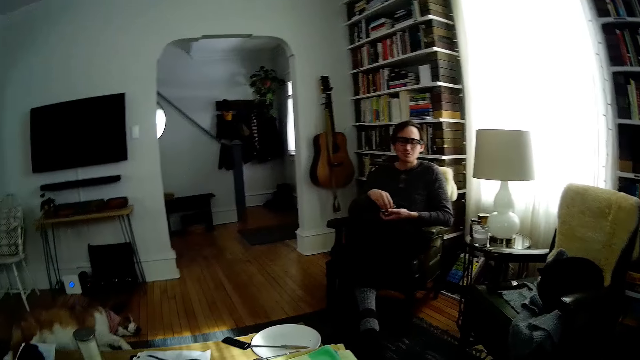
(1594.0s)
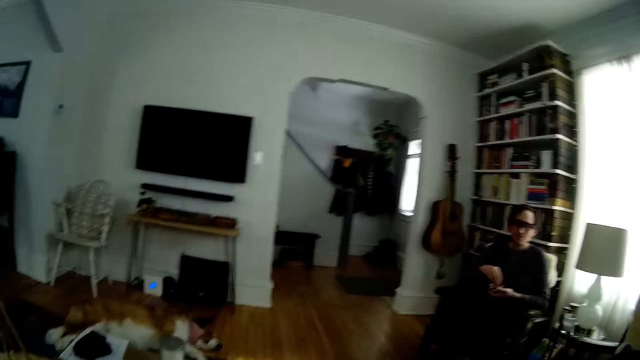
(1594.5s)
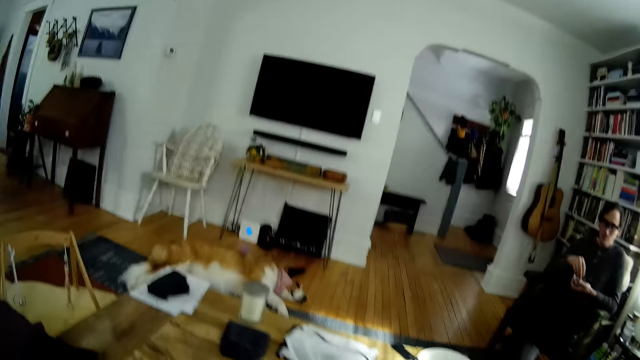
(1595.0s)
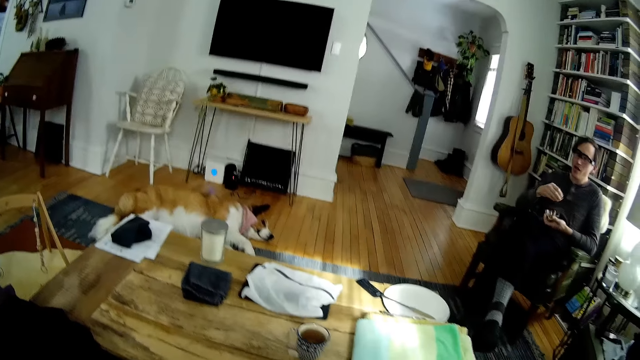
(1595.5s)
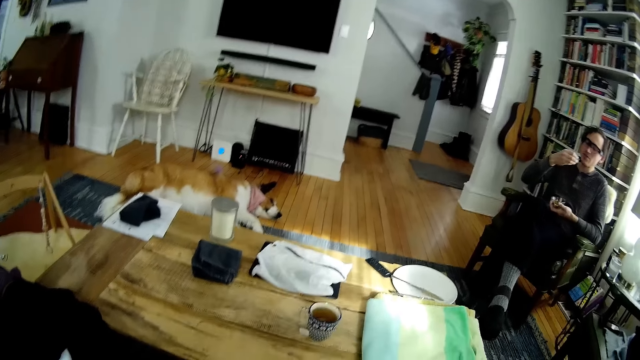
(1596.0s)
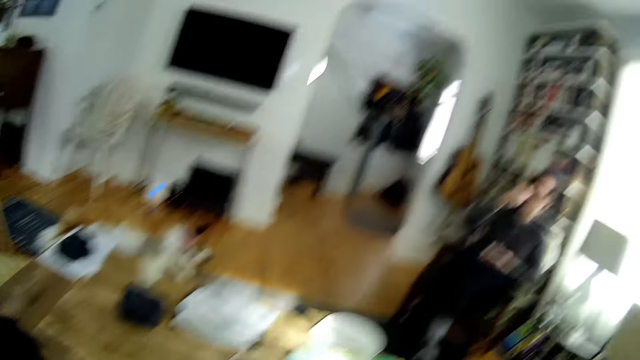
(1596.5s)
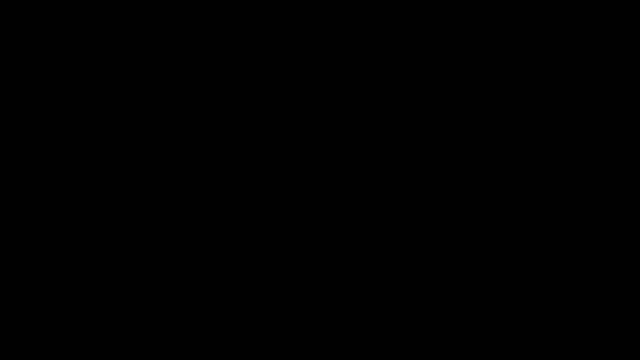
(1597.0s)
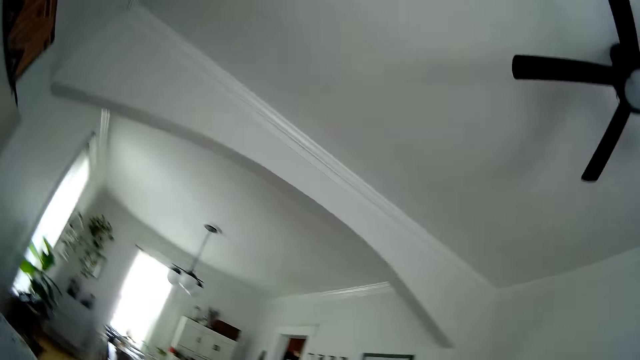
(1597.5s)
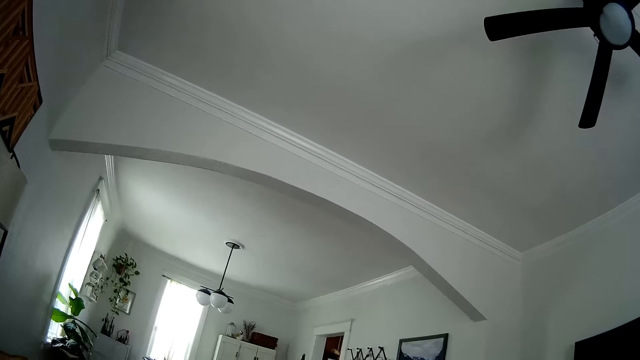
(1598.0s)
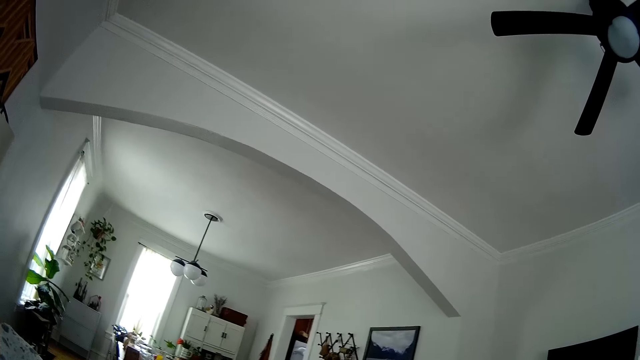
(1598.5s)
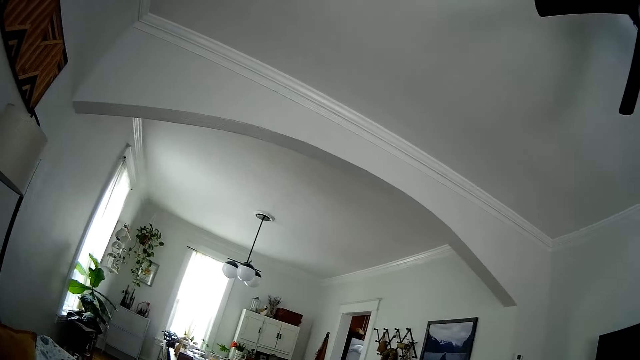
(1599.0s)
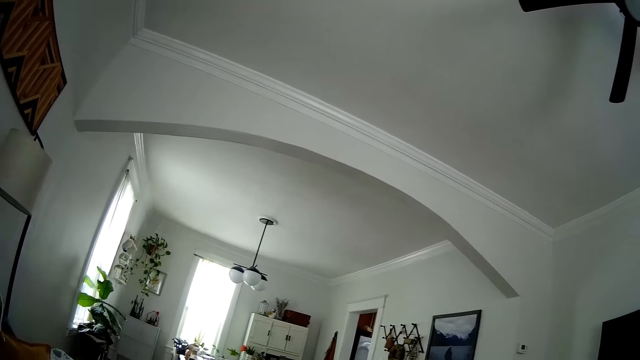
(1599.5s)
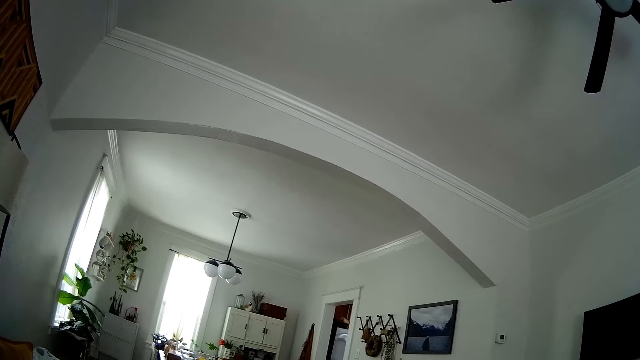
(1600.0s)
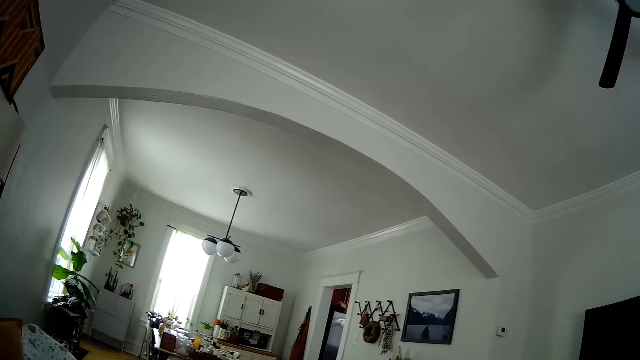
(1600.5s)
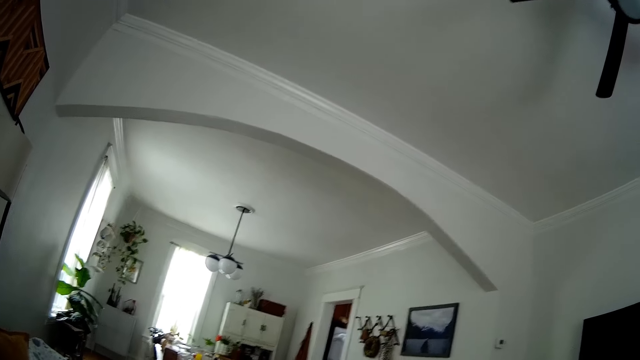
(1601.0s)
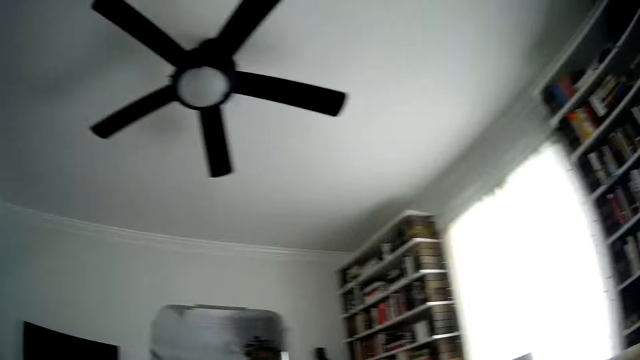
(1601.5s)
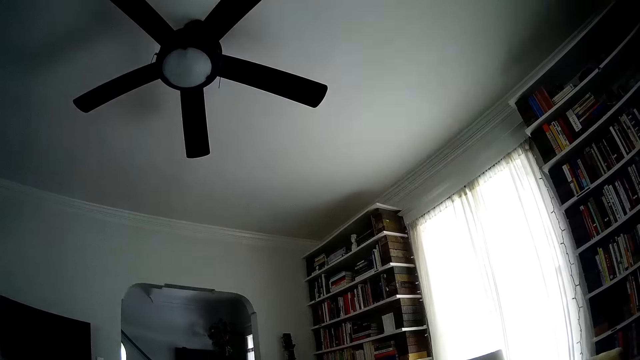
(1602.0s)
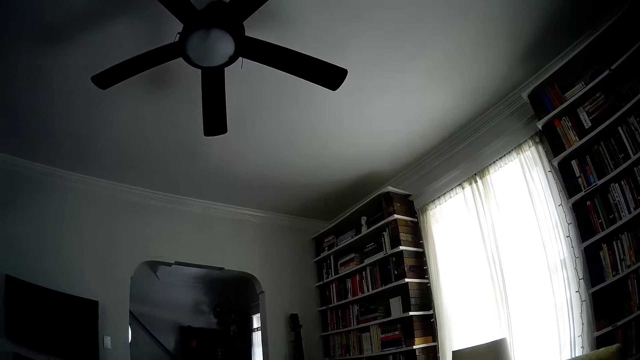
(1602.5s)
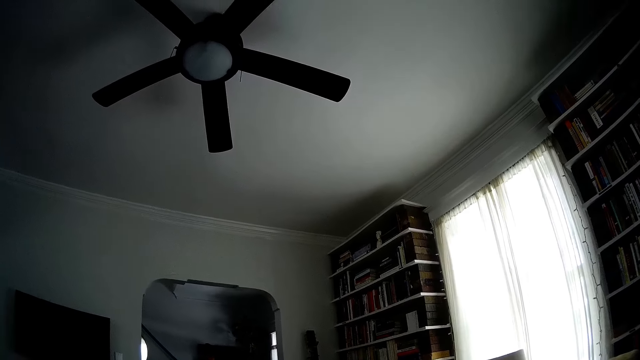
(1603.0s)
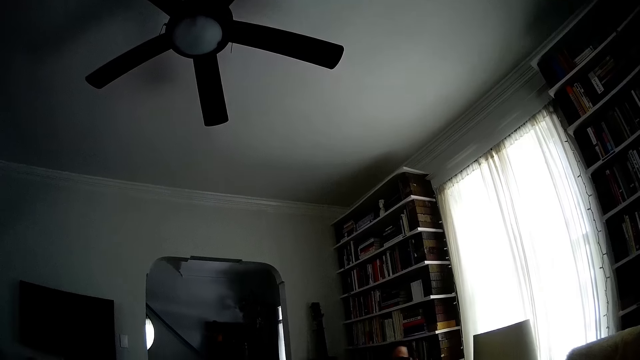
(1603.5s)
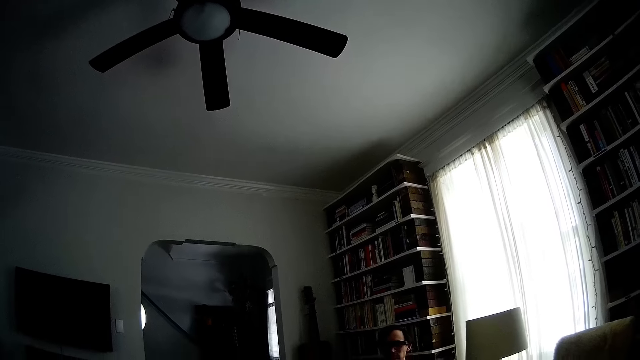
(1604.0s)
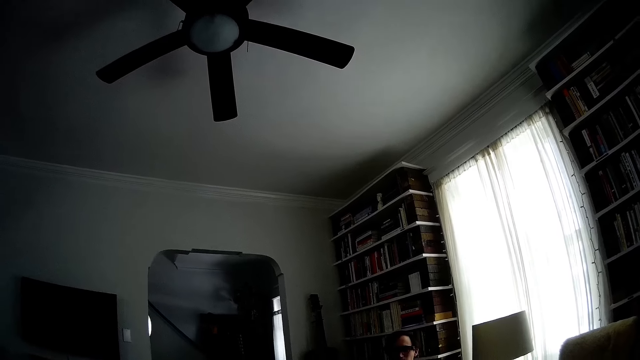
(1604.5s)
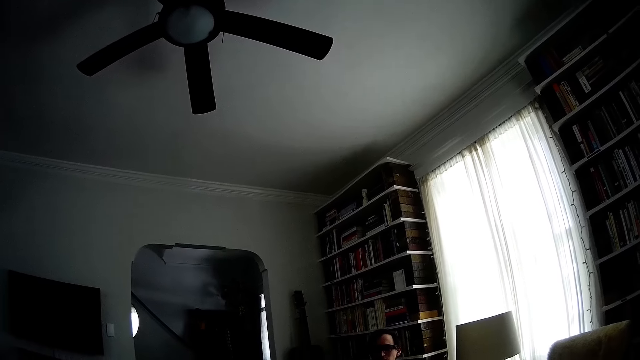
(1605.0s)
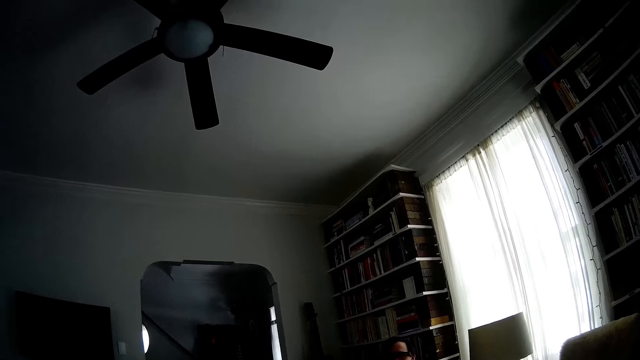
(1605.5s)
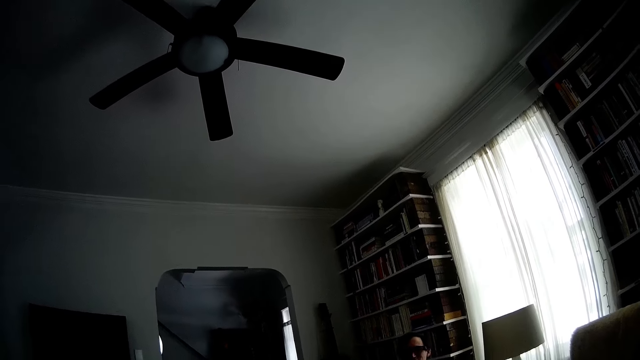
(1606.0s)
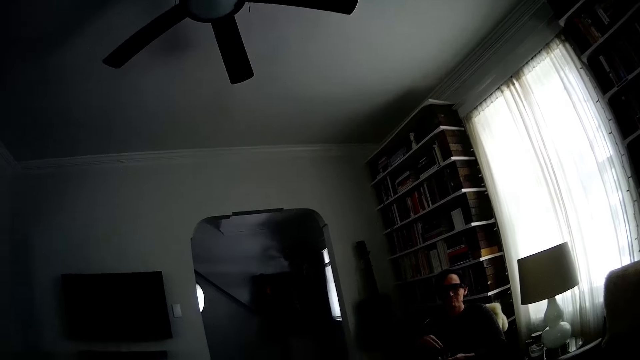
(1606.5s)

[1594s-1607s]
The camera wearer converses with a man. The man eats chips from the bowl on his left hand with his right hand. The camera wearer looks around. The man converses with the camera wearer.

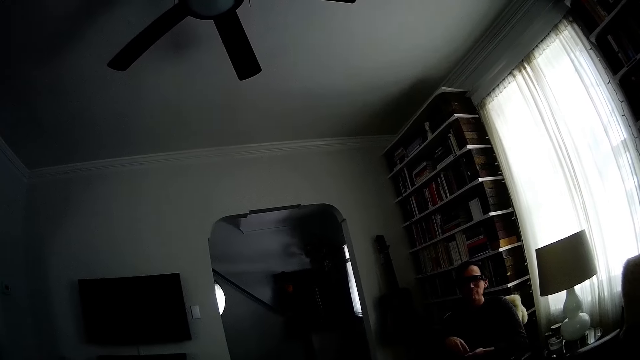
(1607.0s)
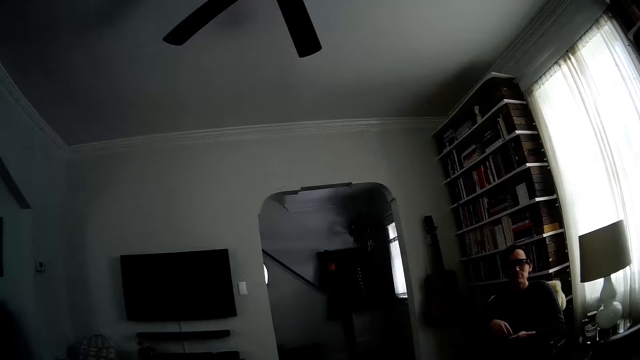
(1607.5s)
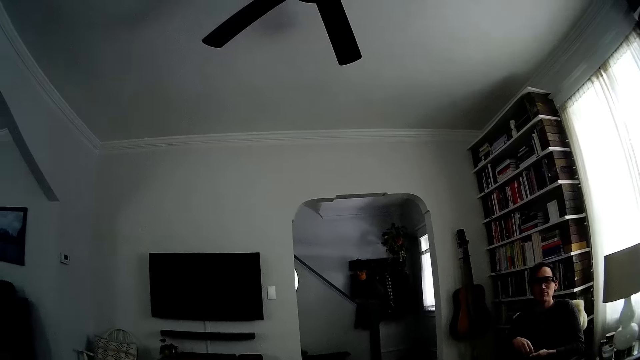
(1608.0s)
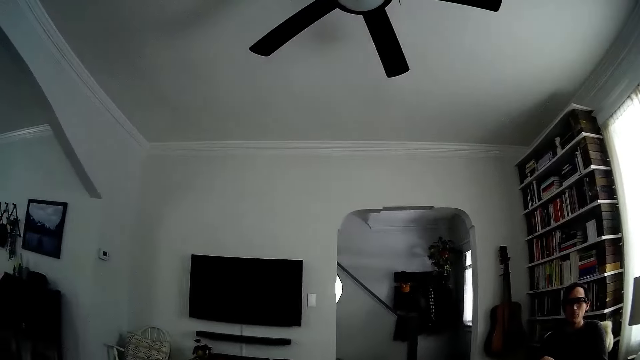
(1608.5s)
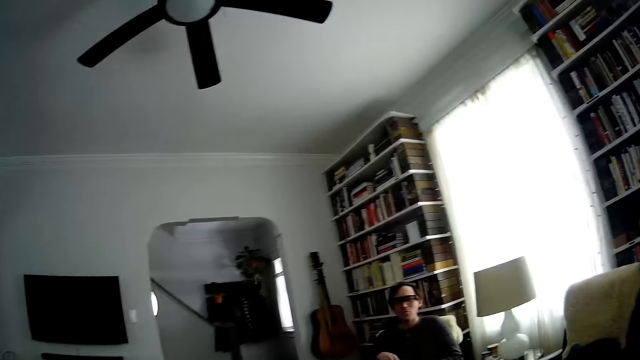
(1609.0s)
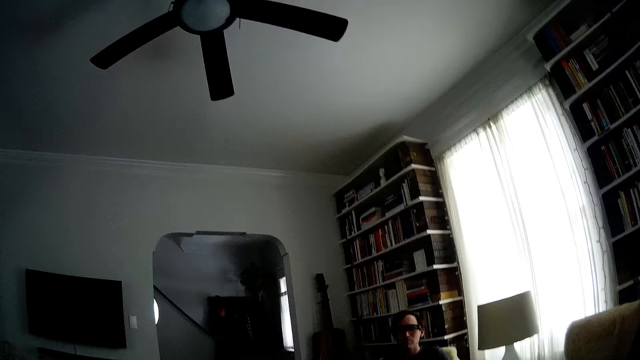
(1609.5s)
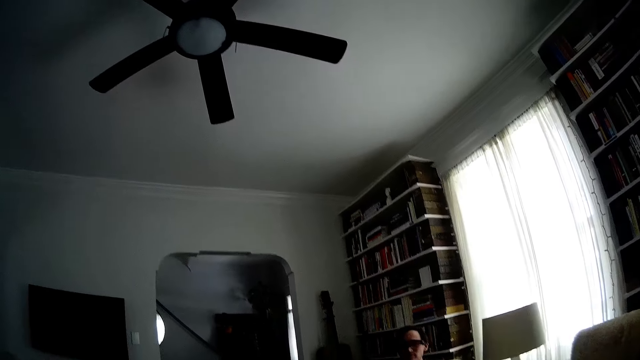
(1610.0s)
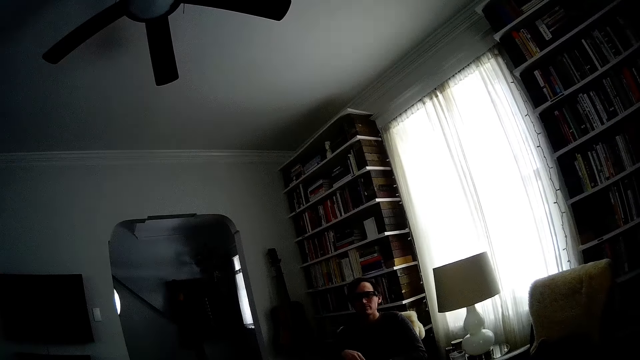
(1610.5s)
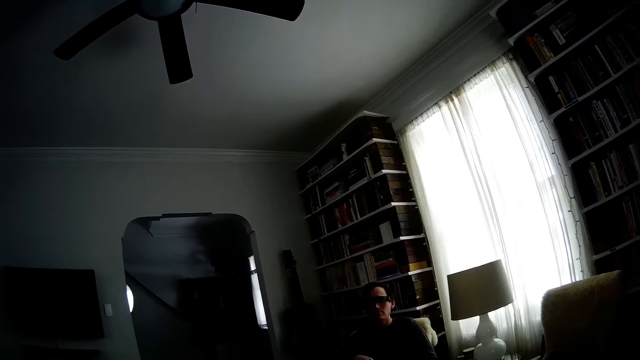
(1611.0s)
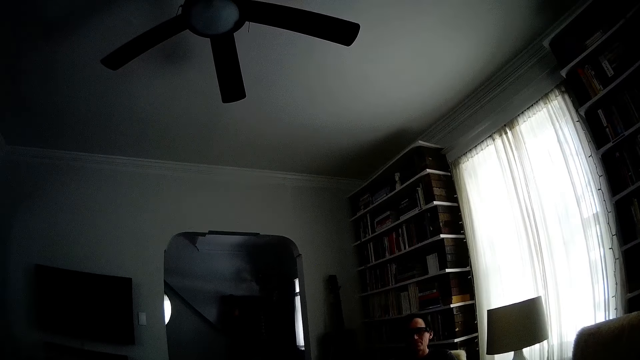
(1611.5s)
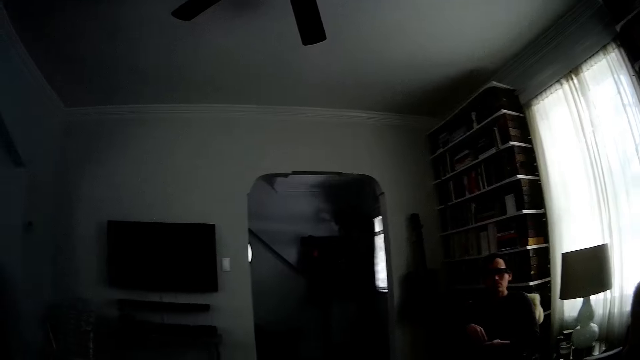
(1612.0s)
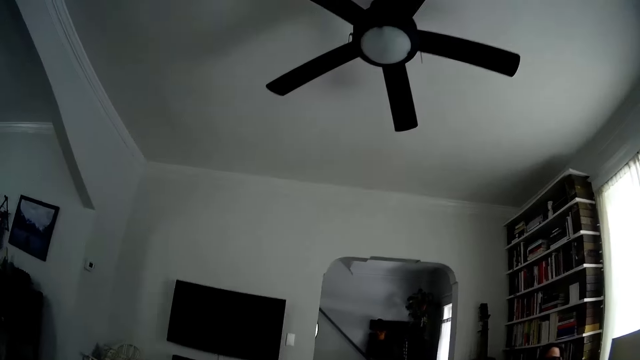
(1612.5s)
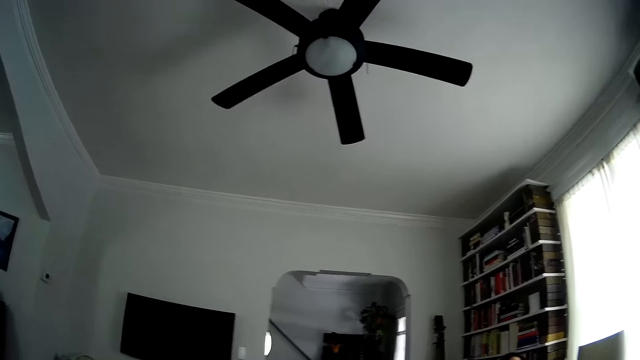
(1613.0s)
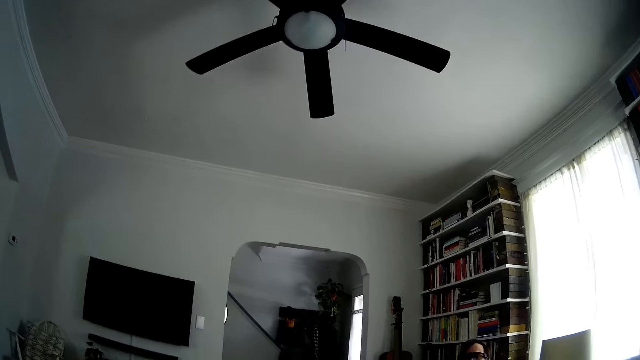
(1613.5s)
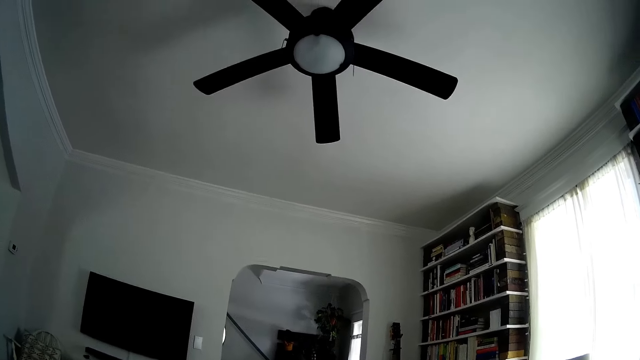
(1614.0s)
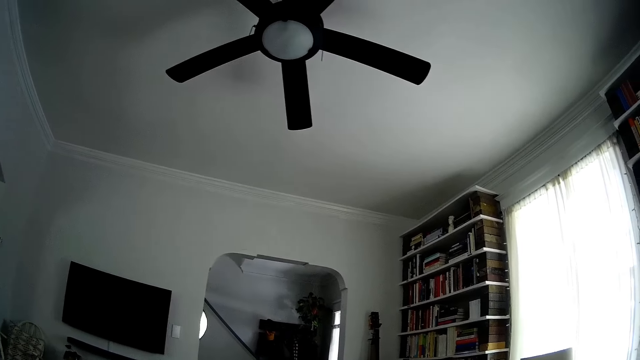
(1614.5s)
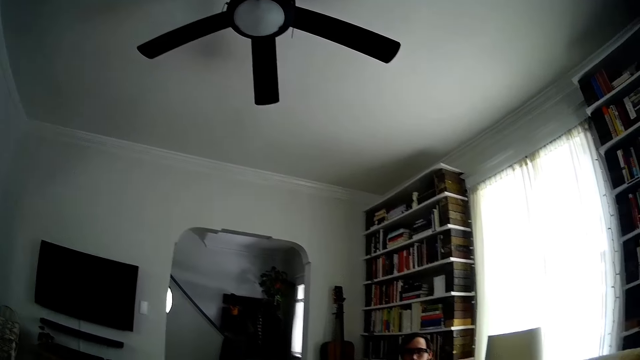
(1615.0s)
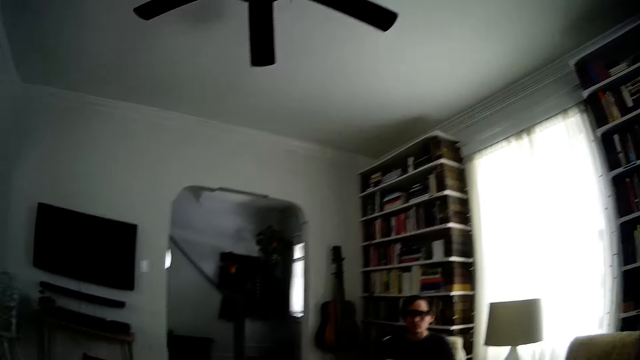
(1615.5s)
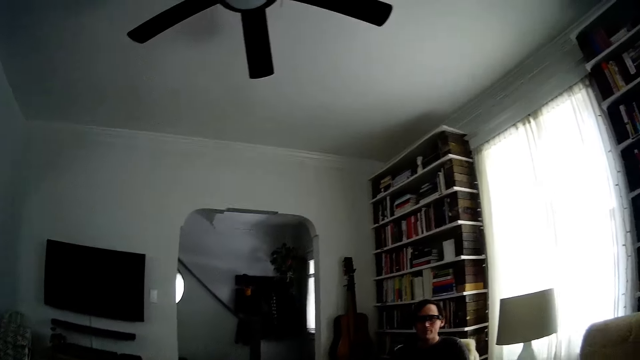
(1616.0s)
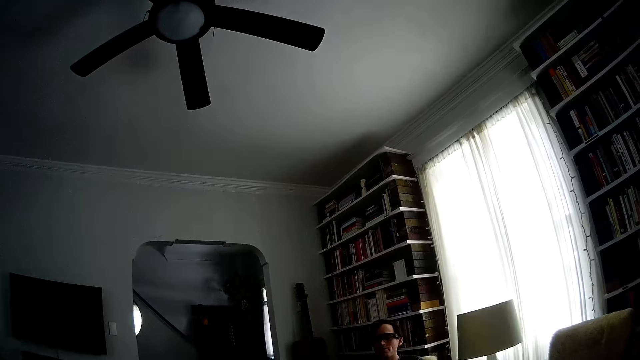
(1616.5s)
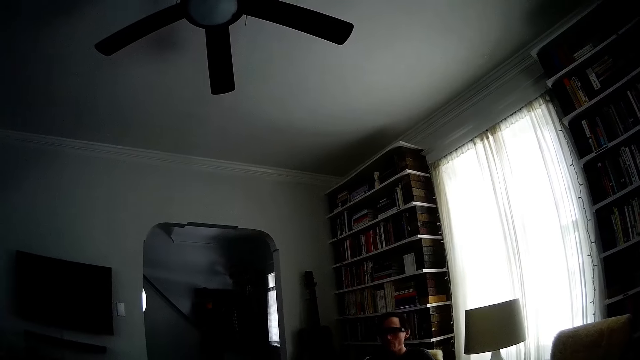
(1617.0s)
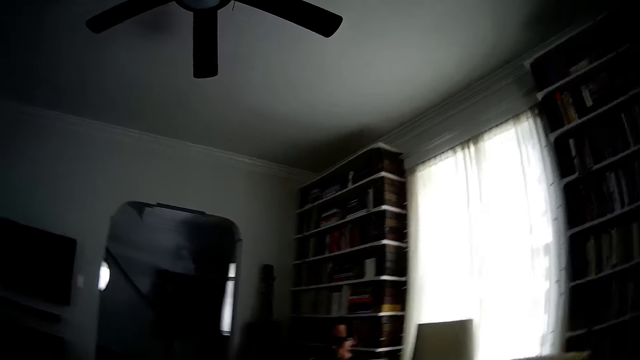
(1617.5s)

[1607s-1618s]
The camera wearer looks at a man. The man converses with the camera wearer.
